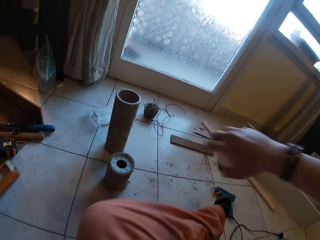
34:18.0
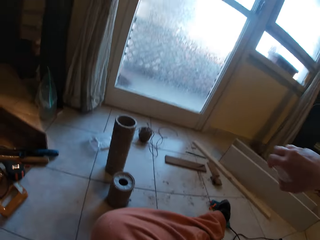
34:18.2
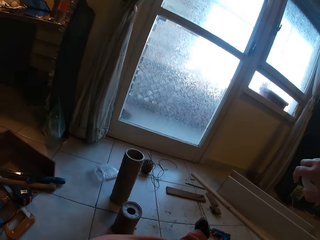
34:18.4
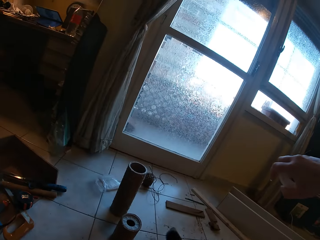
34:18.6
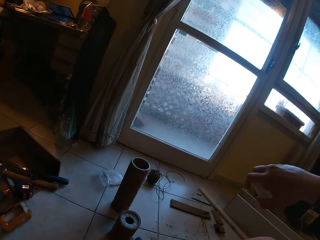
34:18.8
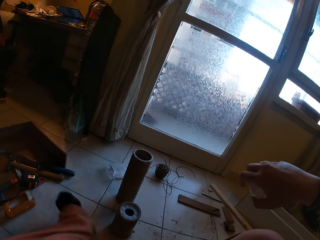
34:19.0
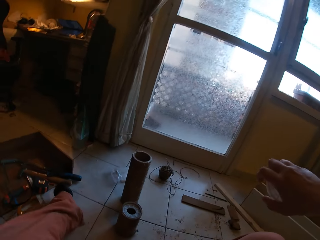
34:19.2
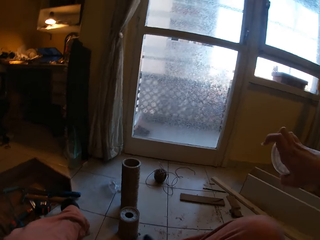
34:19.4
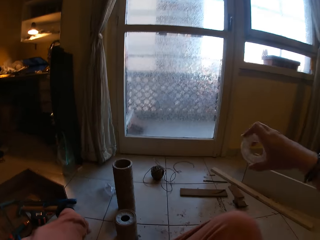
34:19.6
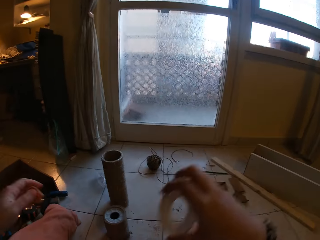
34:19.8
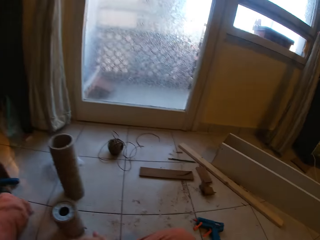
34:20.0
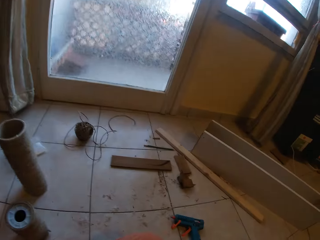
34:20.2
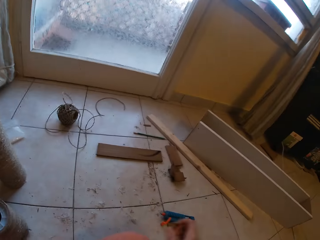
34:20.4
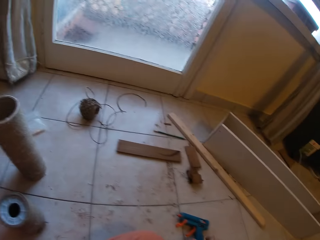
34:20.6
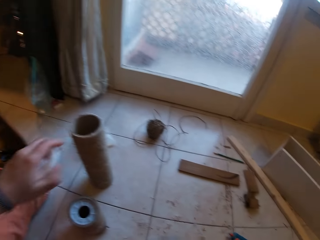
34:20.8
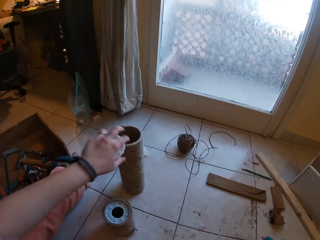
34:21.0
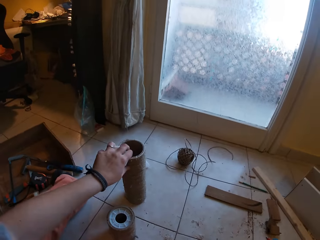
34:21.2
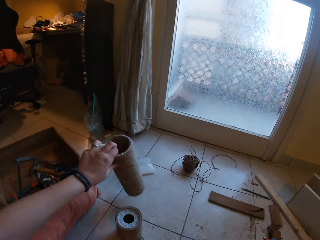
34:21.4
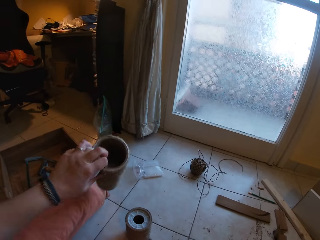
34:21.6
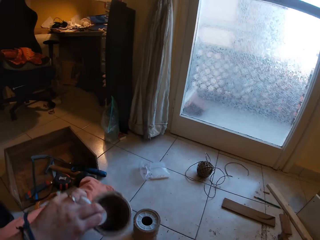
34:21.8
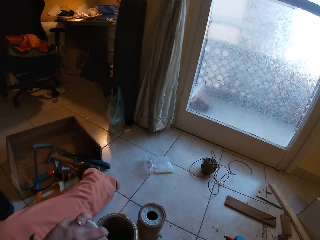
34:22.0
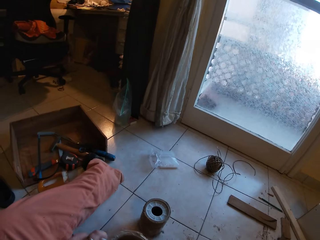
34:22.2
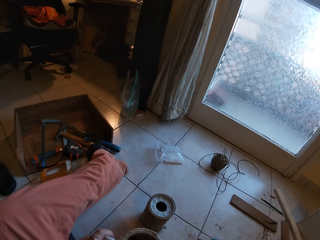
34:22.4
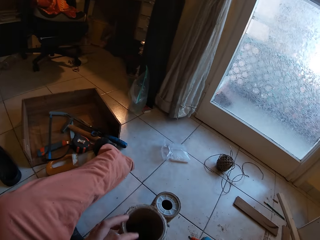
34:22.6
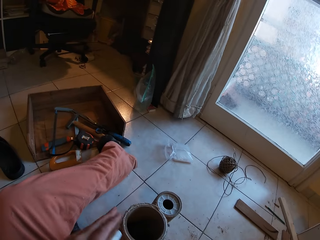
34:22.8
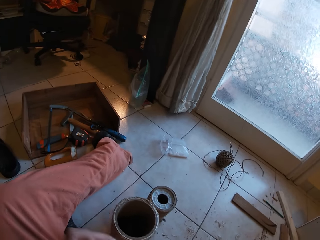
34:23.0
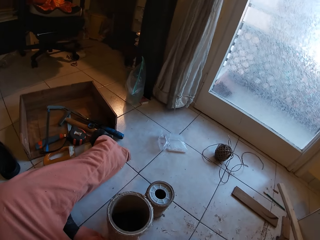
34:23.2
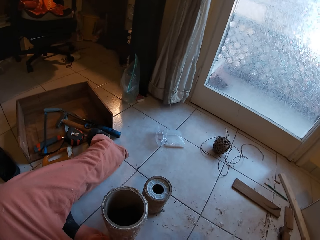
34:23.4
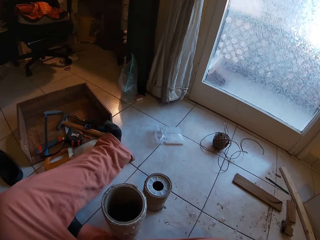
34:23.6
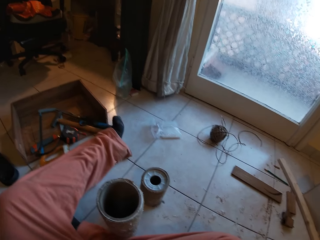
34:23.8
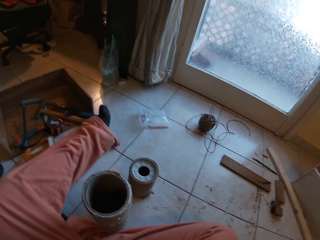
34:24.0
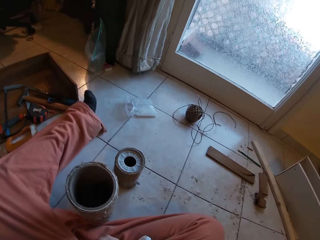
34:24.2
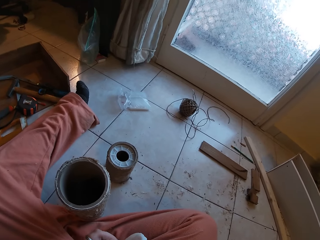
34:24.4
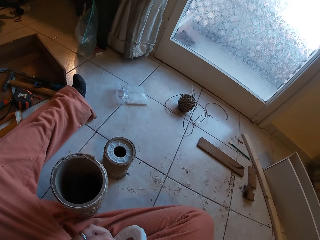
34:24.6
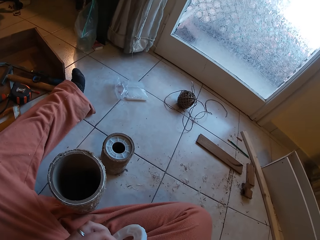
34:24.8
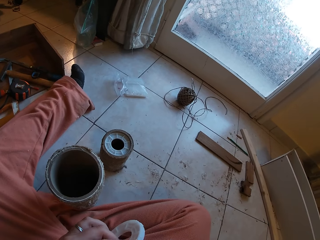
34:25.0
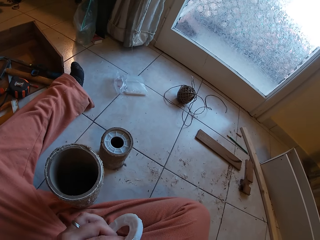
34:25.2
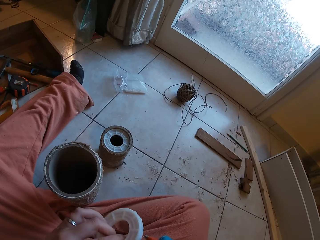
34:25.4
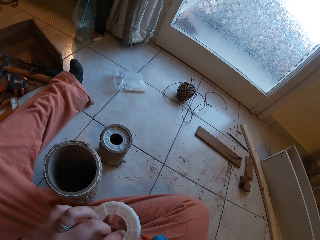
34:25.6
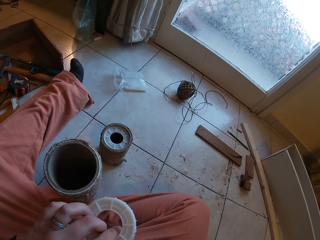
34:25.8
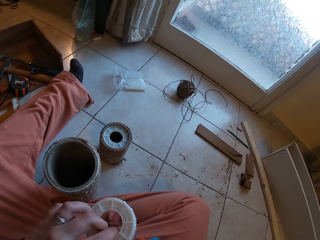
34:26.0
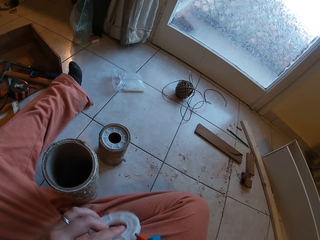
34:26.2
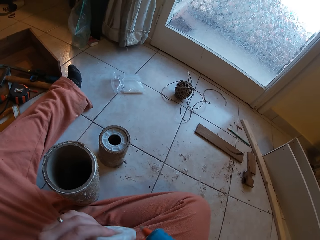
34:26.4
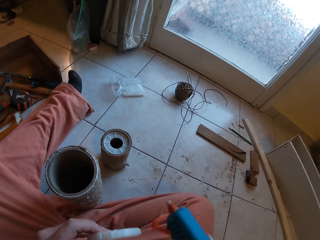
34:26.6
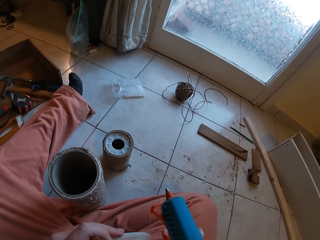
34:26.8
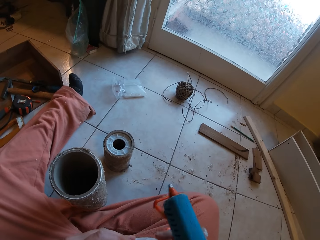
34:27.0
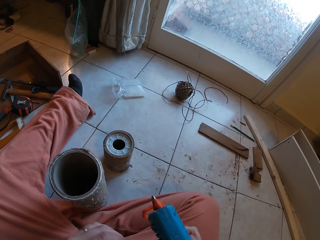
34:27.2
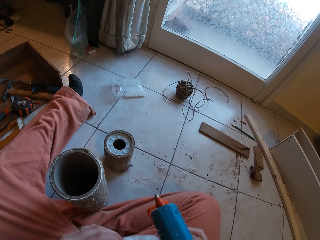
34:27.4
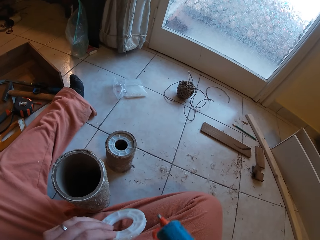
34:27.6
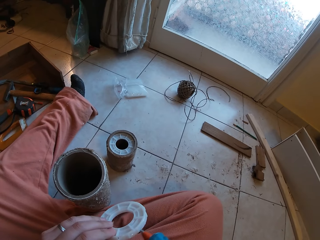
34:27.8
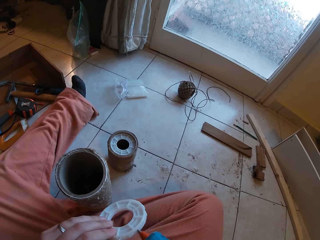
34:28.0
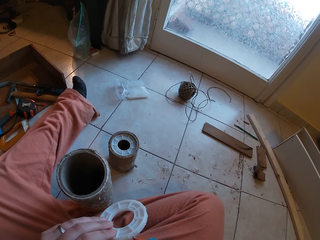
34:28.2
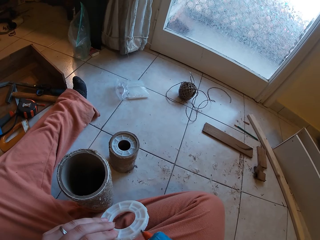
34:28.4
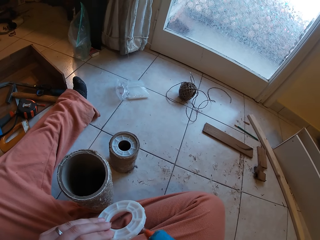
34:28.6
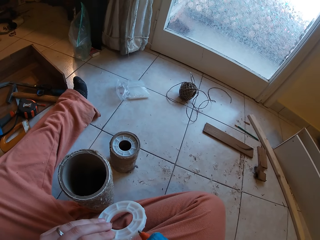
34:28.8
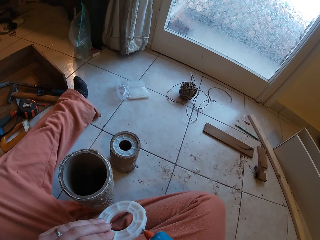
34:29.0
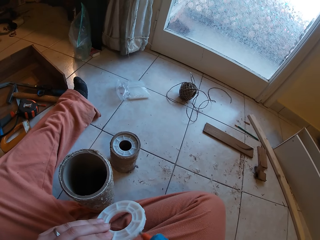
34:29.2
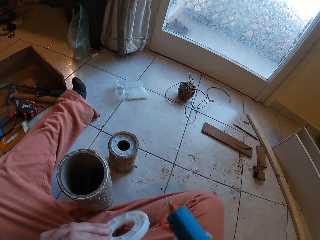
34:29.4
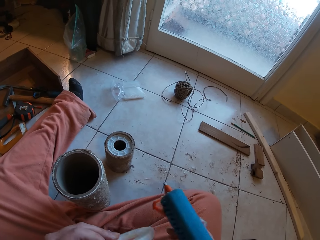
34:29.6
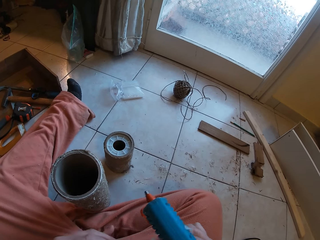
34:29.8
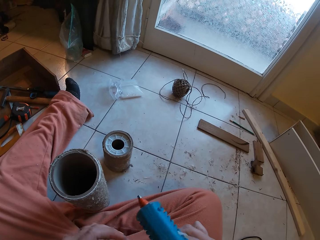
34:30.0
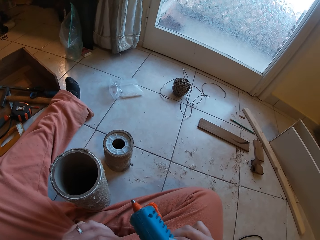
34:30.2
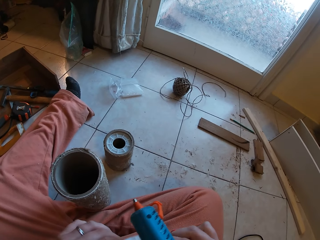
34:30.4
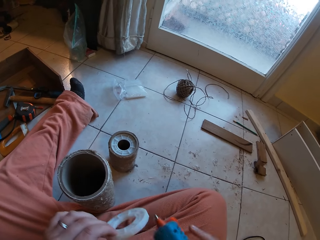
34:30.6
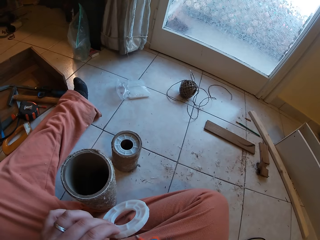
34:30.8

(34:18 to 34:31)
The camera wearer reaches for the rolled hemp rope with his left hand. He picks up the thread cone on the floor. He applies glue on the plastic with the glue gun. He holds the cone caps.

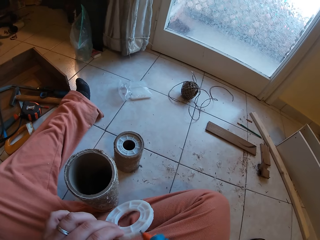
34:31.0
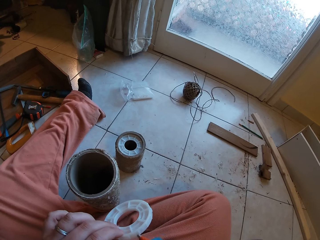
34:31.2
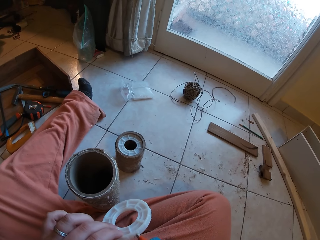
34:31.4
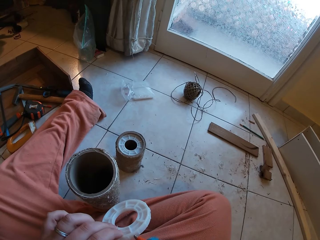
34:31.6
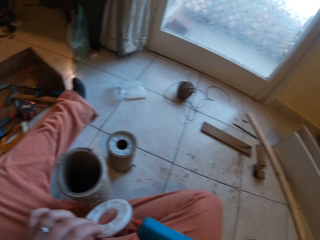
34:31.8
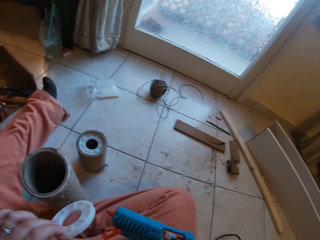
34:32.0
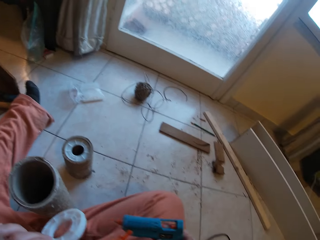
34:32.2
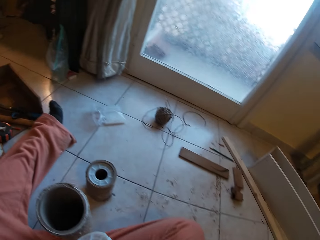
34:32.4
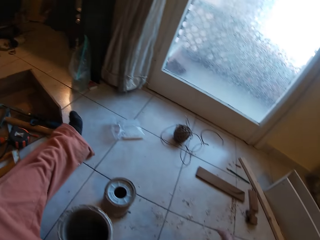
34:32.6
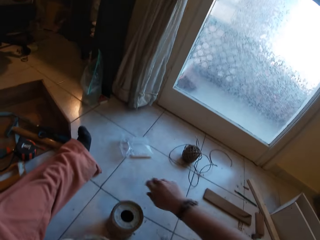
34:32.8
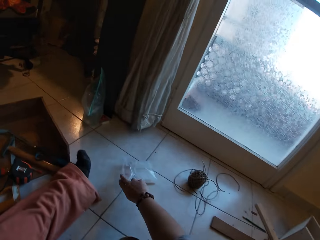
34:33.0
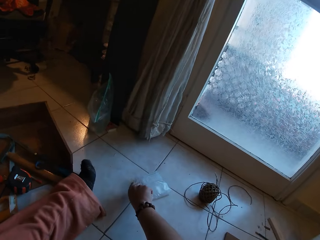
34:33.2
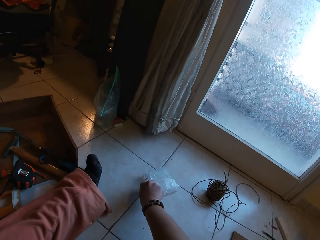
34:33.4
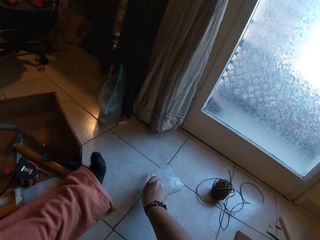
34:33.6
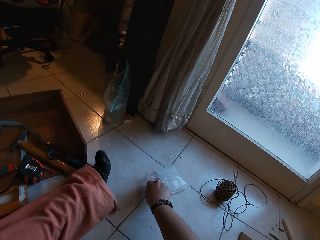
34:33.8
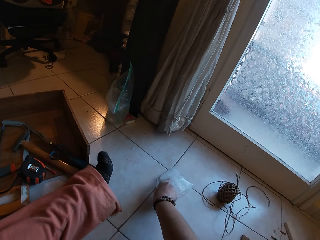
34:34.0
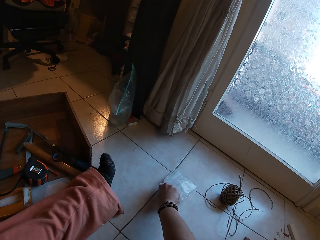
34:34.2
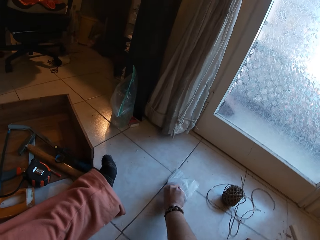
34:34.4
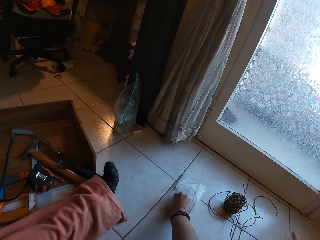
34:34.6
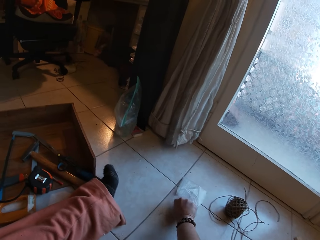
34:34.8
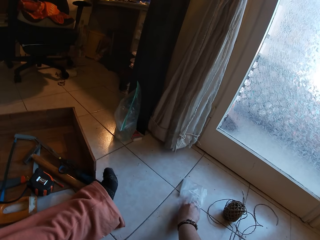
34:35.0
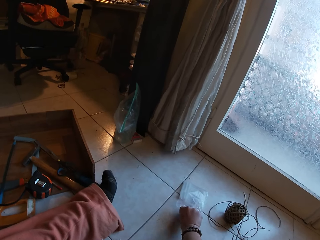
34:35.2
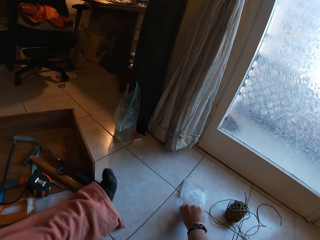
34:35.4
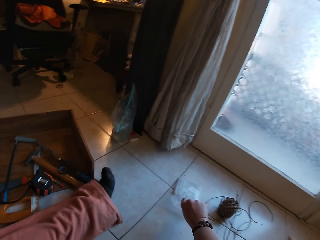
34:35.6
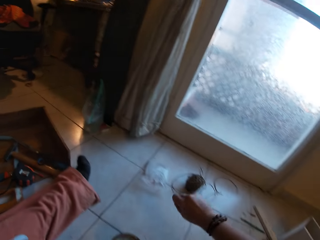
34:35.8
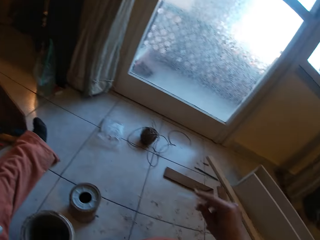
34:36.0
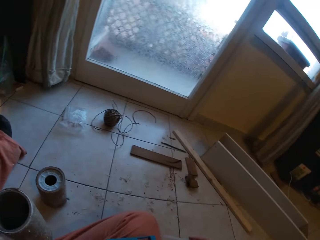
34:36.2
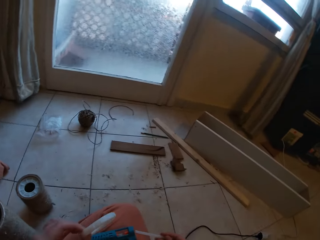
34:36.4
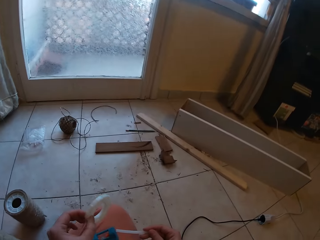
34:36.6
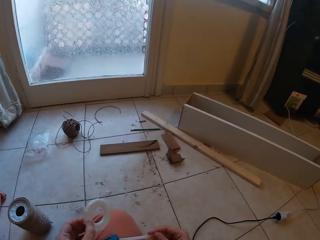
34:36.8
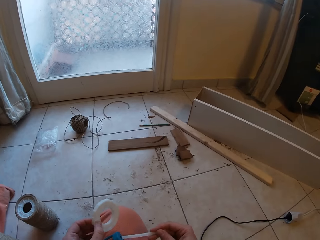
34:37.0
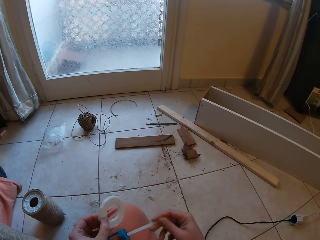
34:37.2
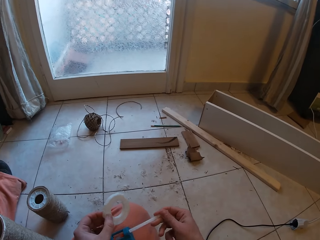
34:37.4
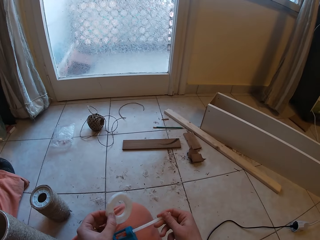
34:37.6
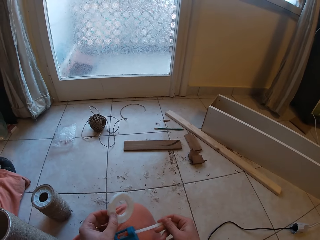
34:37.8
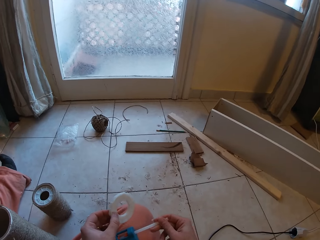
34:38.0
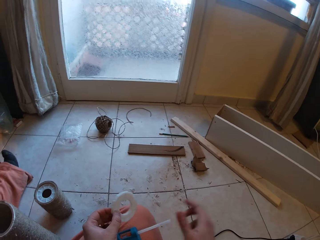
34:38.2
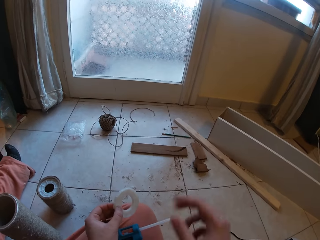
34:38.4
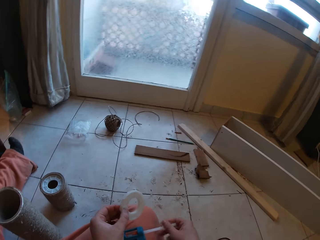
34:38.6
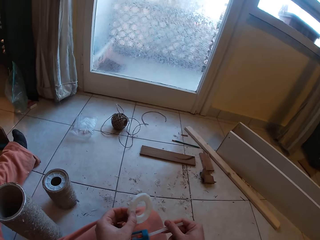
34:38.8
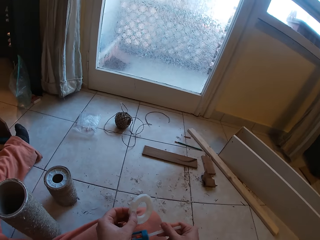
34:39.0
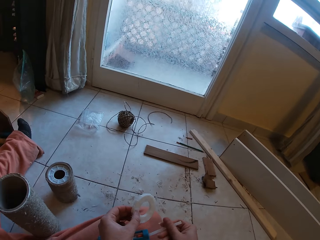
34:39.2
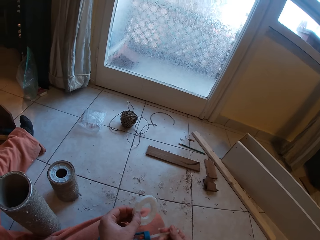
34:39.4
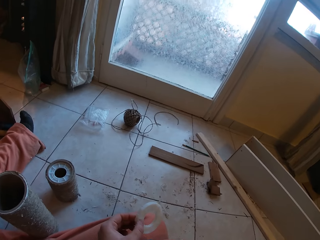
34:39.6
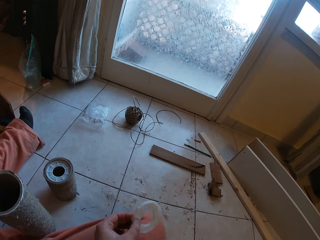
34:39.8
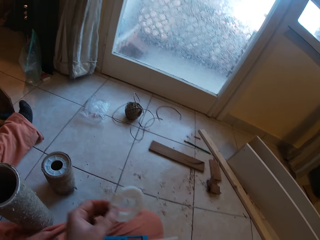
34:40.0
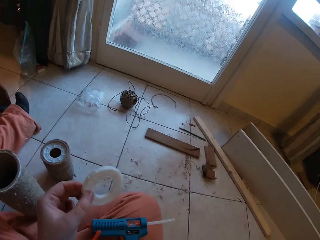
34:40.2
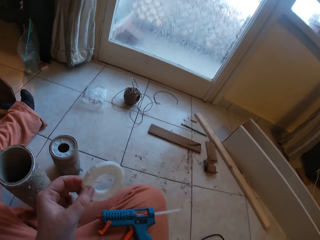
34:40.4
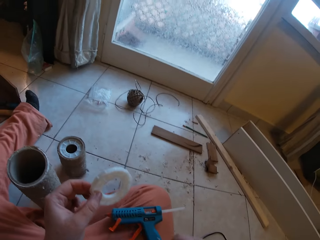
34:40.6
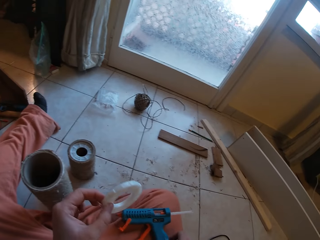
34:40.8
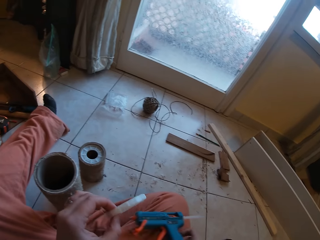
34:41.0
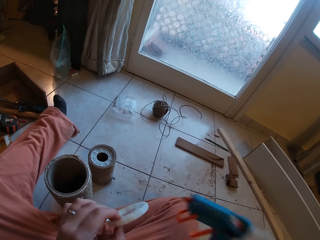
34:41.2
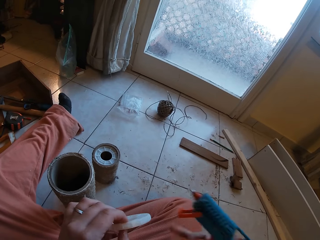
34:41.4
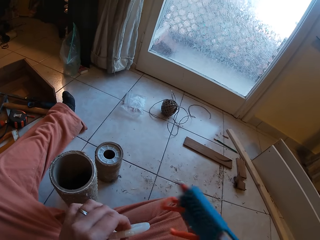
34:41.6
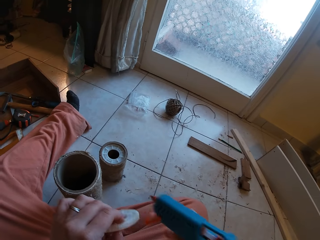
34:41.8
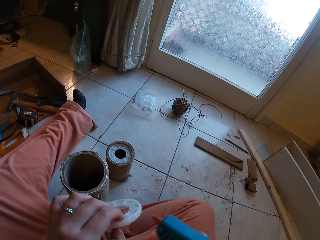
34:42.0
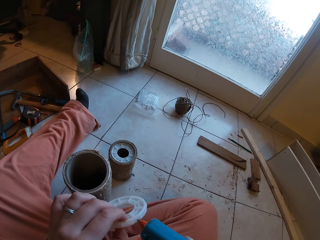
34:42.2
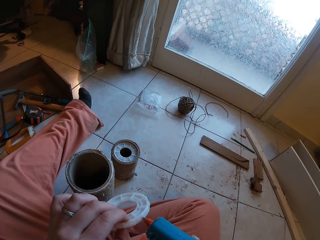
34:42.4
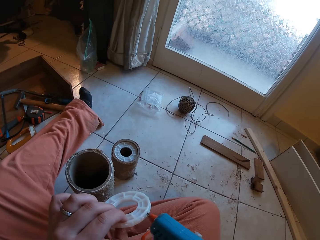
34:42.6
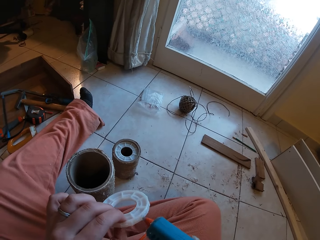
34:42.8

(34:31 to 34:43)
The camera wearer reaches for a glue stick with his right hand. He picks up a syringe from a packet. He puts the glue stick in the glue gun with his right hand. He applies the glue stick on the plastic with the glue gun.
